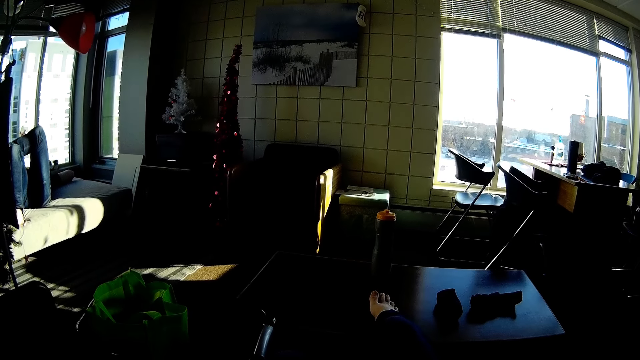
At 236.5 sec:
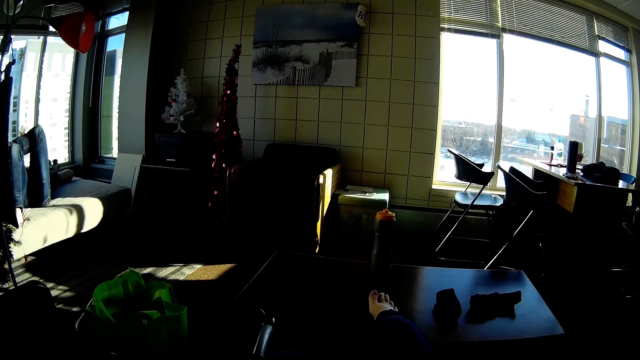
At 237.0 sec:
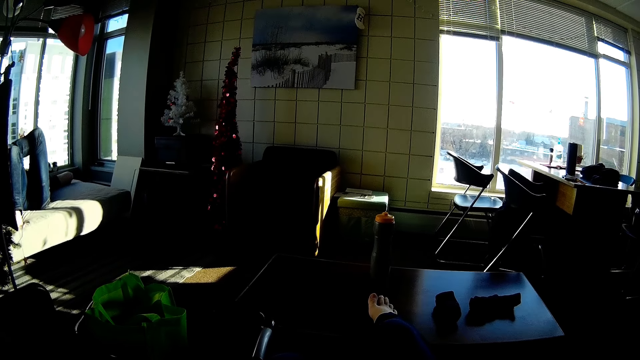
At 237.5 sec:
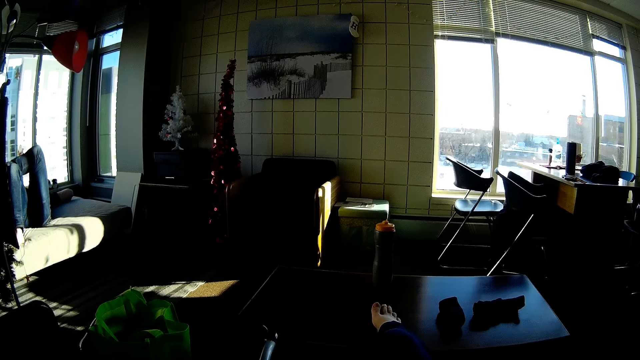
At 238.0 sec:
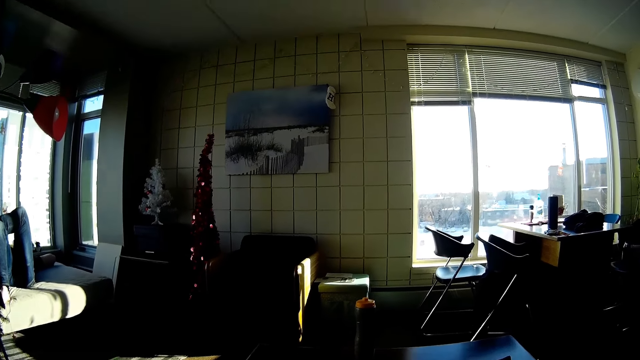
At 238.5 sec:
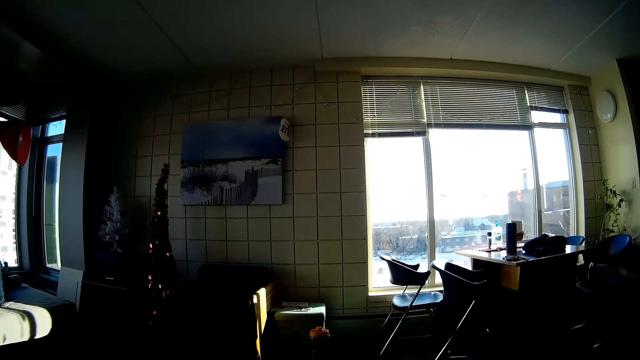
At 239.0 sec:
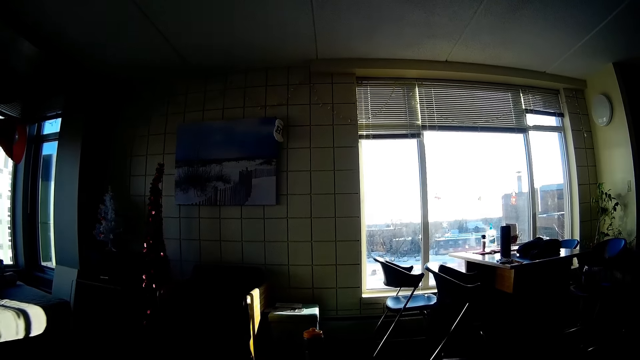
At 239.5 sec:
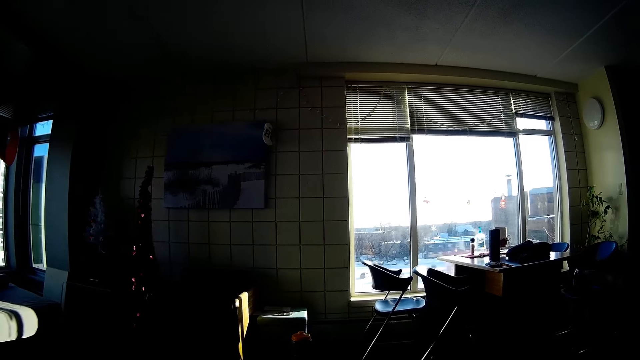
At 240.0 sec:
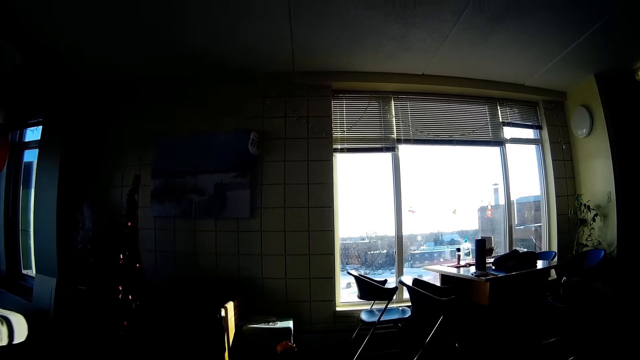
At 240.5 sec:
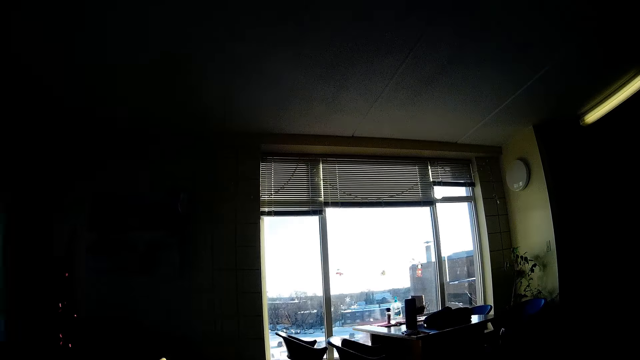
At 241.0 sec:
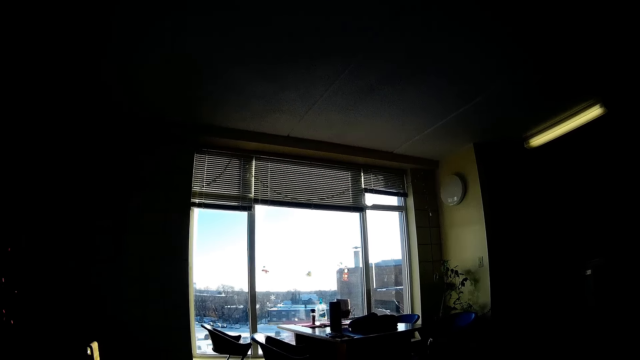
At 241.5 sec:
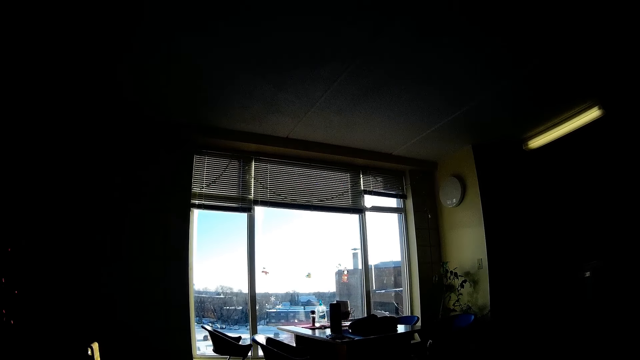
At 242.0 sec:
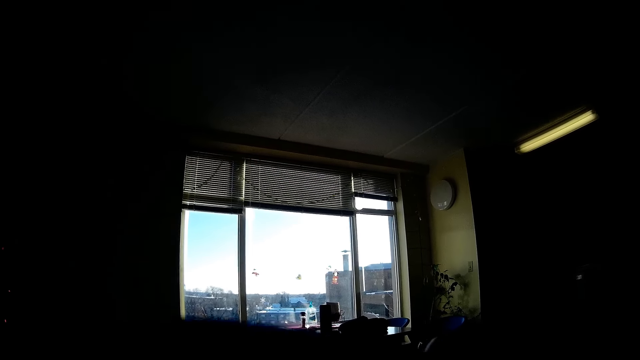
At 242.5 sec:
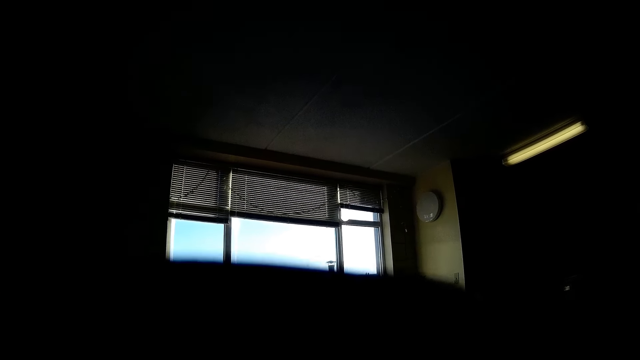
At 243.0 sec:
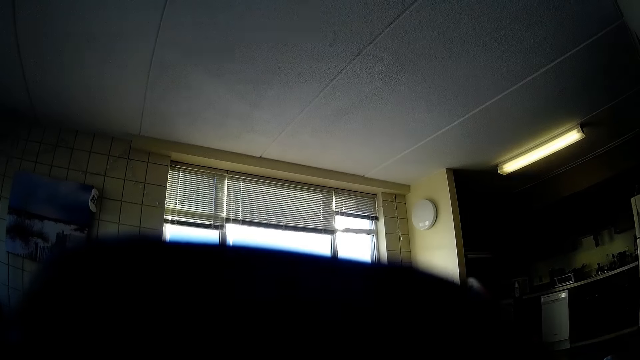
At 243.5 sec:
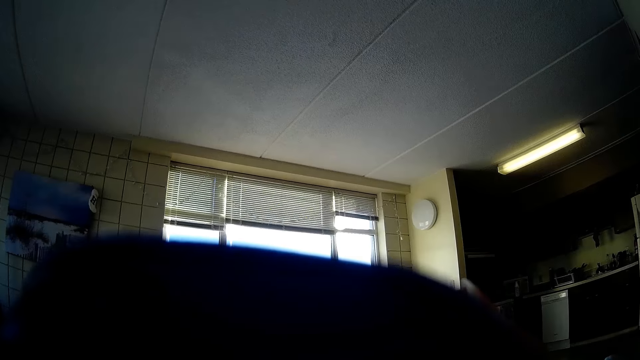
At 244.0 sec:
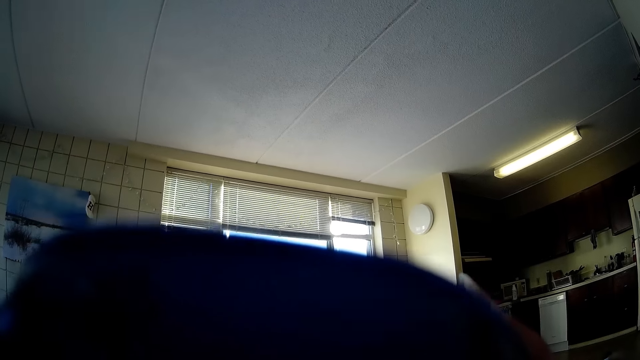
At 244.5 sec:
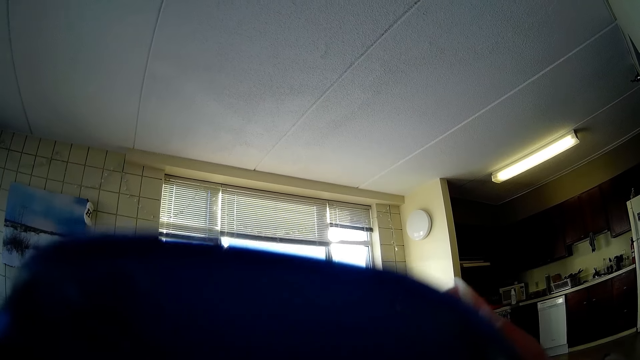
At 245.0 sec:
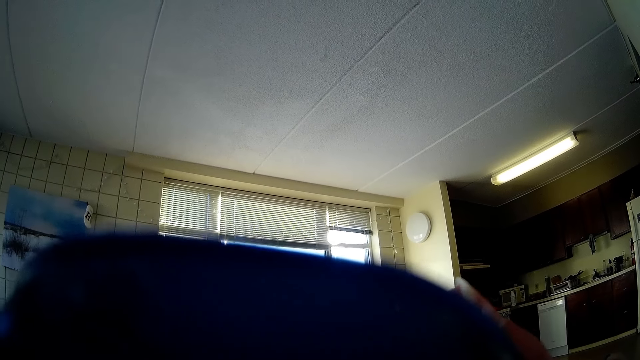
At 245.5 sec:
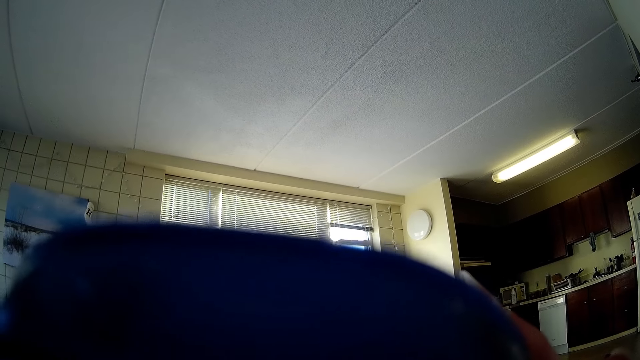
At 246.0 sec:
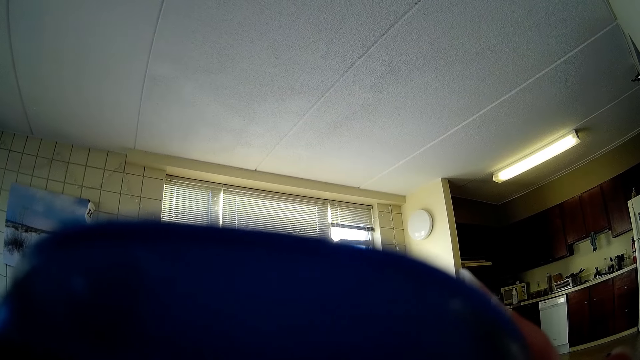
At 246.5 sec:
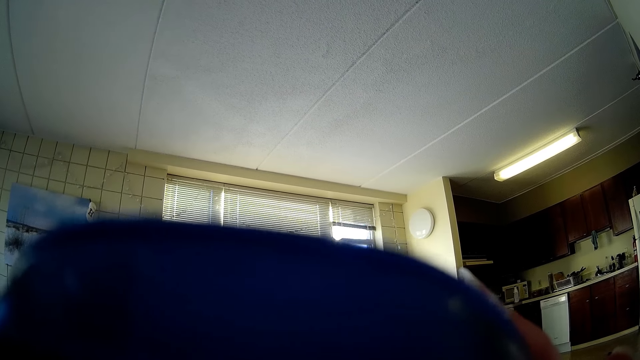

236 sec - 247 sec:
The camera wearer drinks something. They watch the background.

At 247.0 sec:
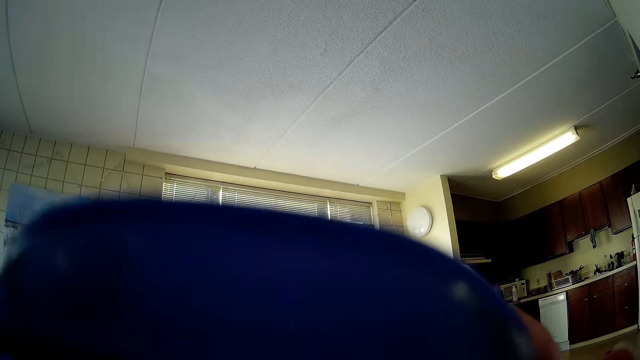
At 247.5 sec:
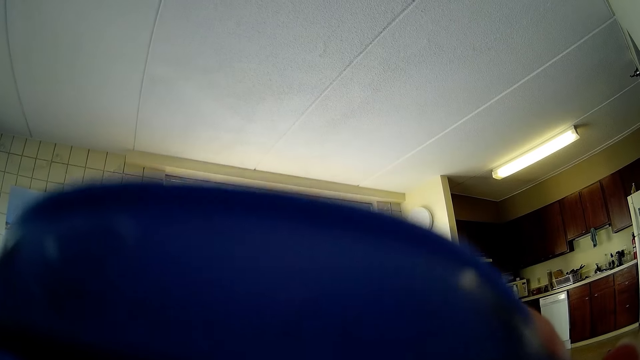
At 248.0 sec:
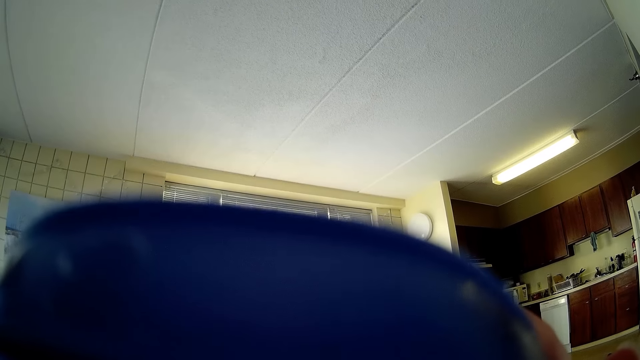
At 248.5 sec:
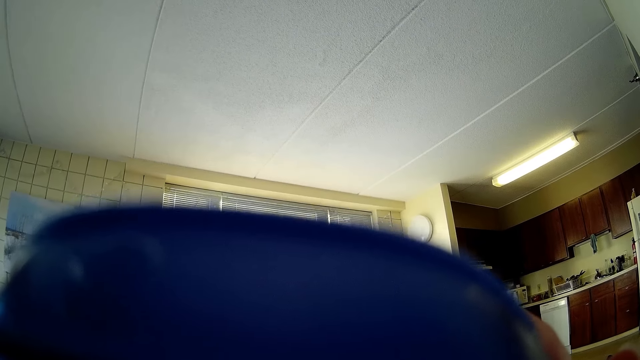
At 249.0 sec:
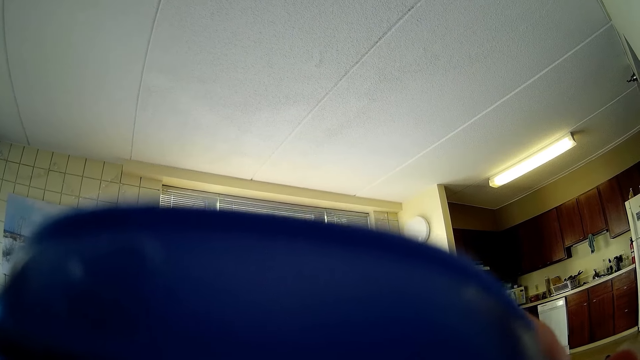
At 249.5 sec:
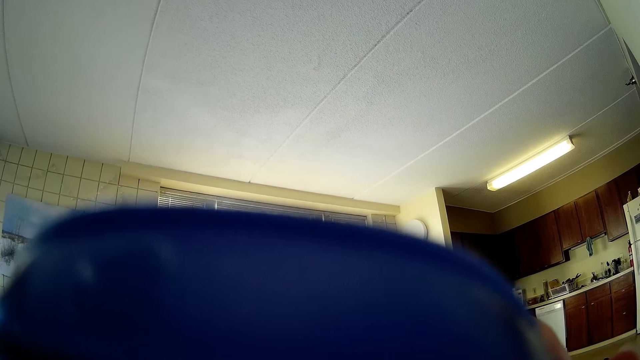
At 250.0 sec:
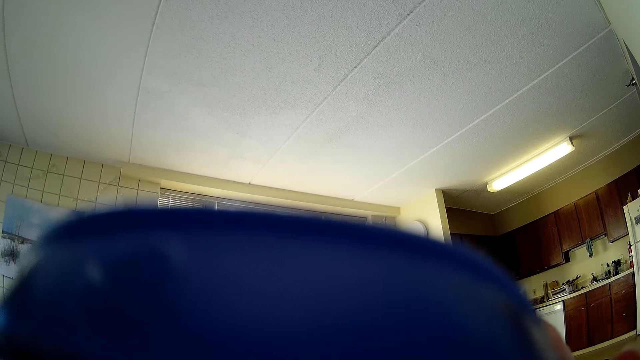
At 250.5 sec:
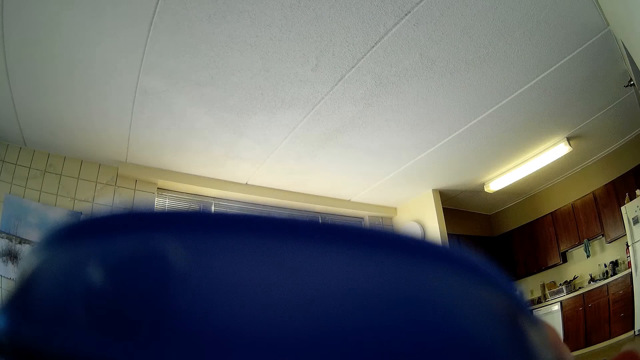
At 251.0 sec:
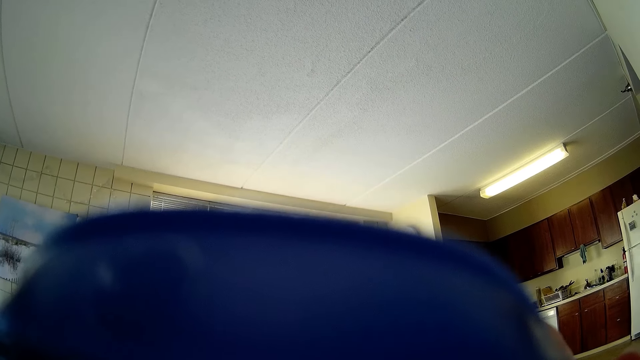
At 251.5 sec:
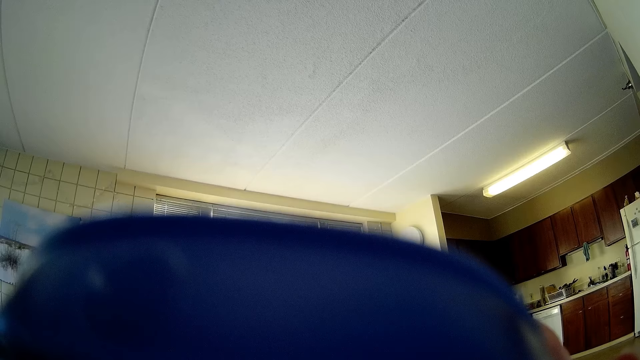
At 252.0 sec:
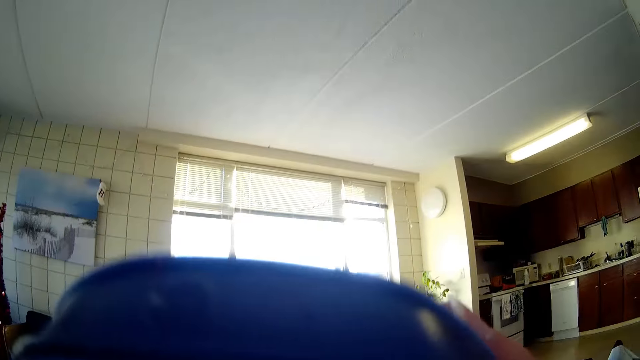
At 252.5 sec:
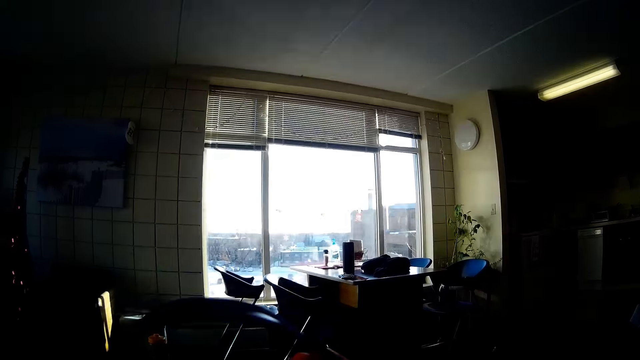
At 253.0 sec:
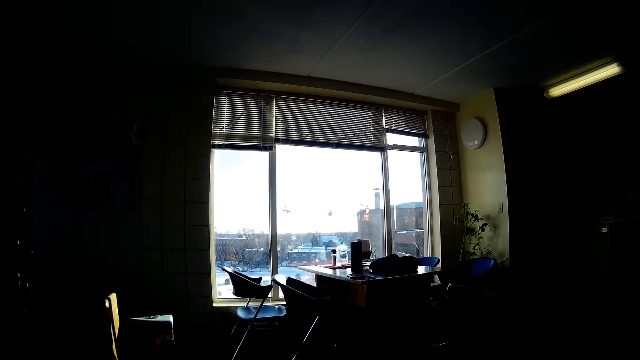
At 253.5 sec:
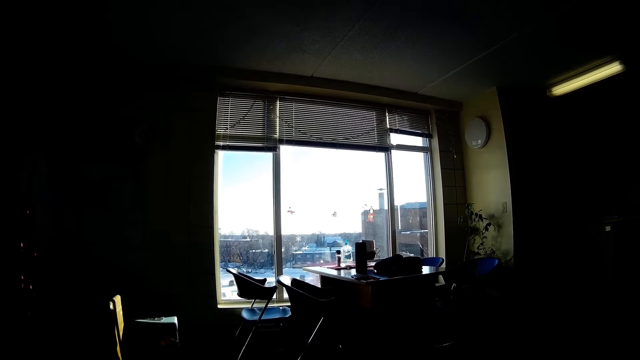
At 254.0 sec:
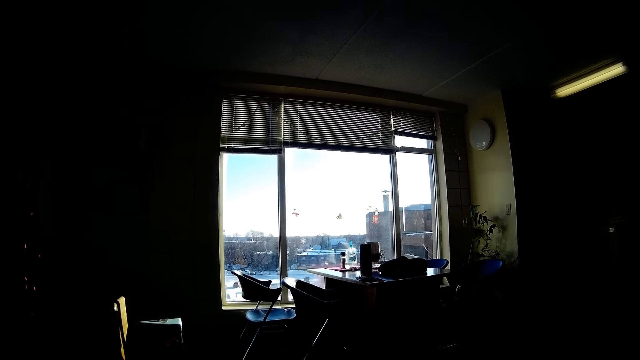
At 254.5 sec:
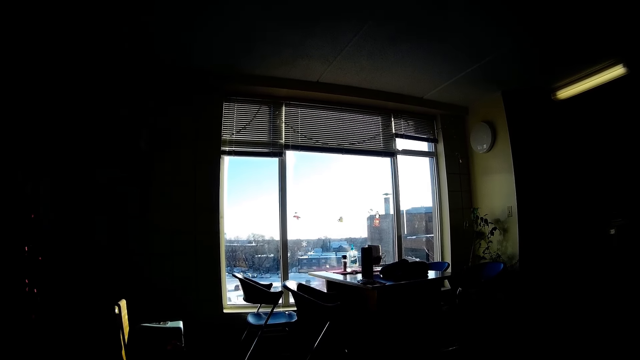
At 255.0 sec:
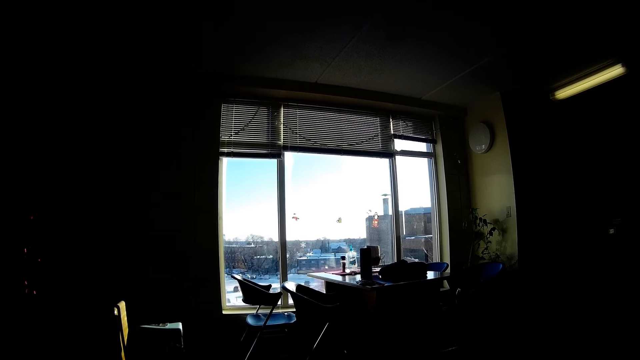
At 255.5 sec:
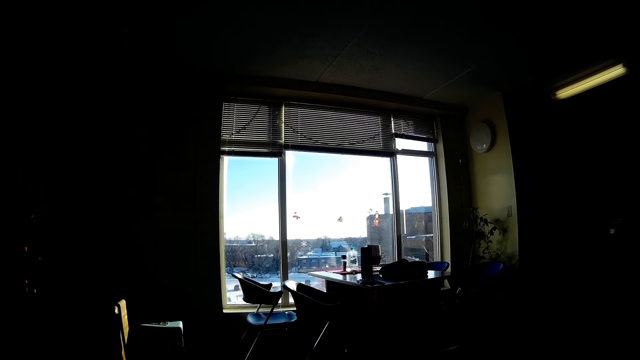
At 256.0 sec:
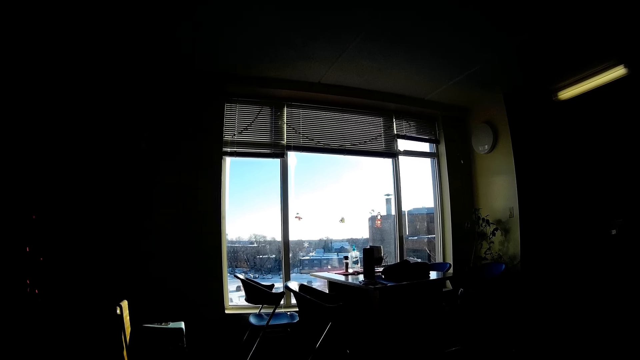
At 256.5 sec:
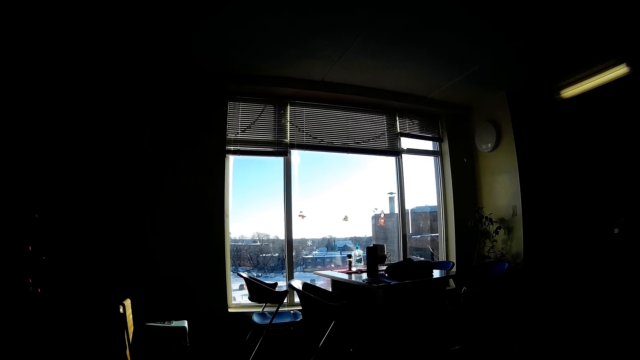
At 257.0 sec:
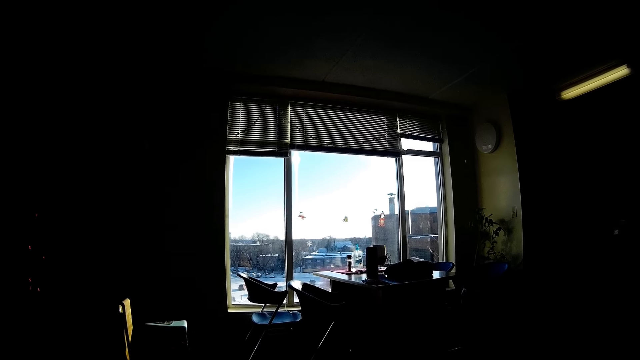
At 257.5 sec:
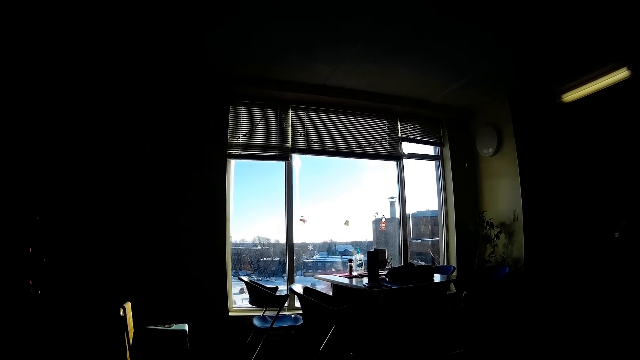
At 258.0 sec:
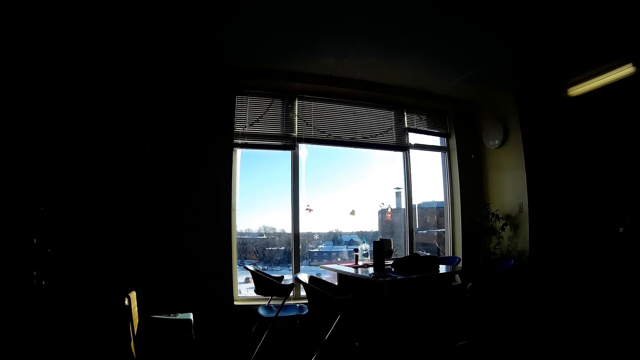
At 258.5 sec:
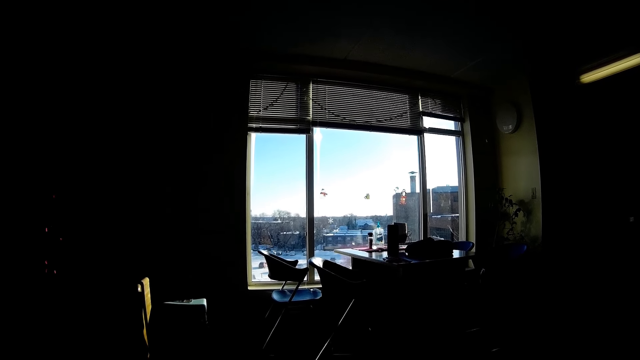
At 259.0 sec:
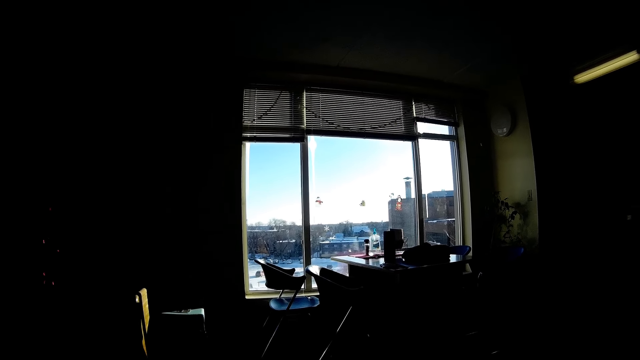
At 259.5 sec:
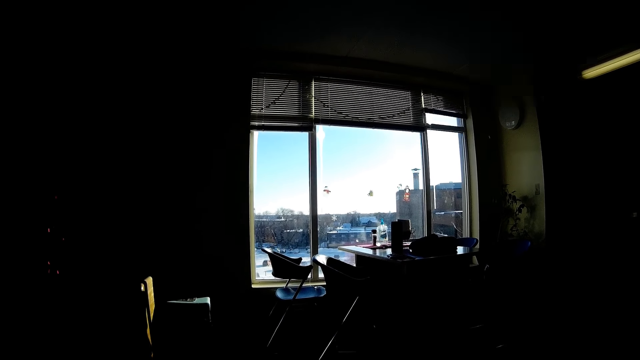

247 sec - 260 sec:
The camera wearer raises their hand. They look around. They watch the background.
